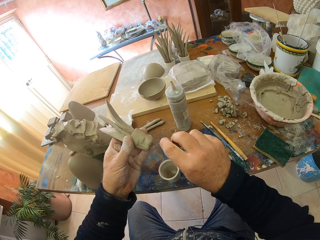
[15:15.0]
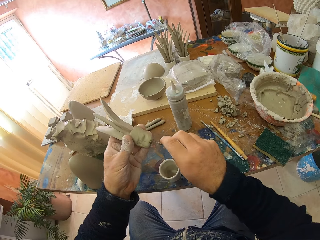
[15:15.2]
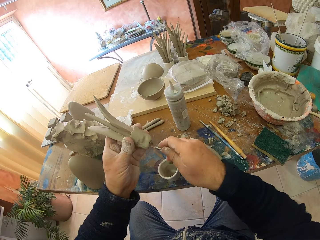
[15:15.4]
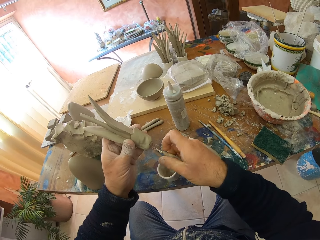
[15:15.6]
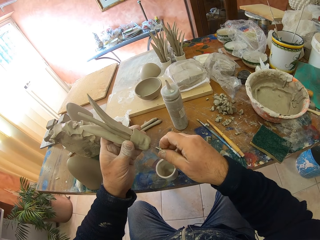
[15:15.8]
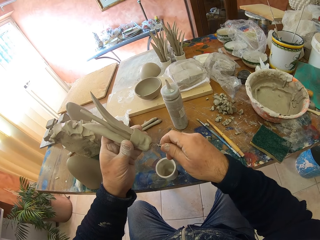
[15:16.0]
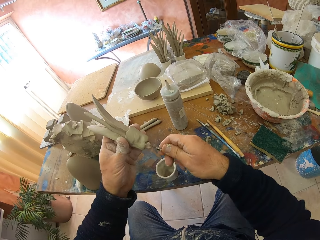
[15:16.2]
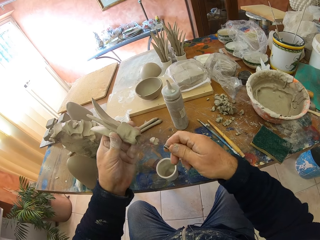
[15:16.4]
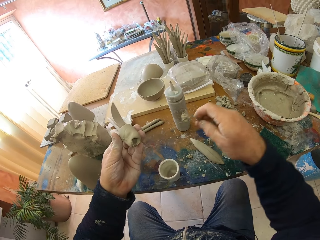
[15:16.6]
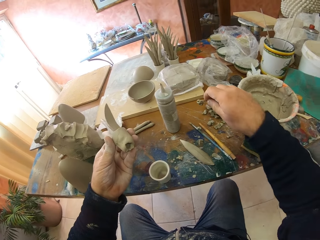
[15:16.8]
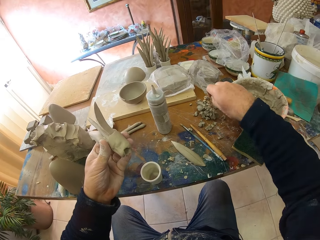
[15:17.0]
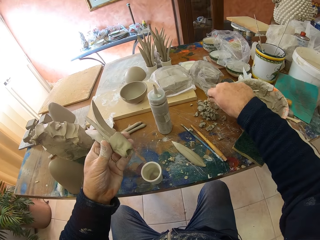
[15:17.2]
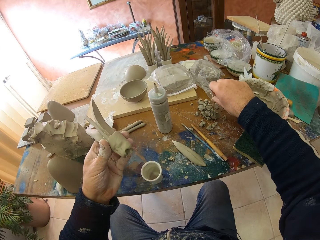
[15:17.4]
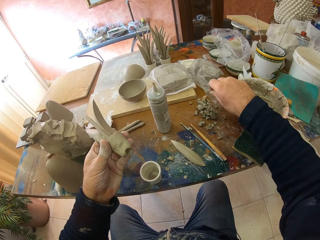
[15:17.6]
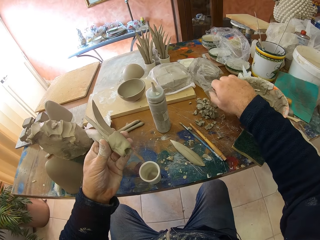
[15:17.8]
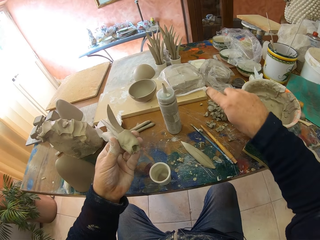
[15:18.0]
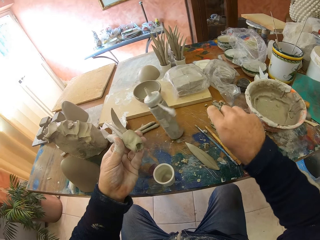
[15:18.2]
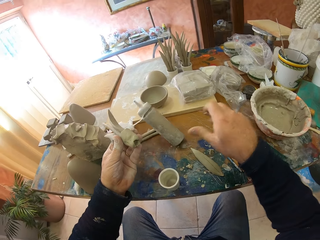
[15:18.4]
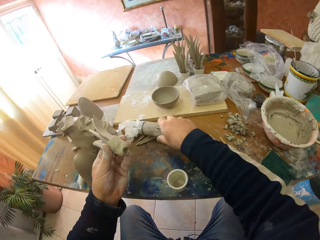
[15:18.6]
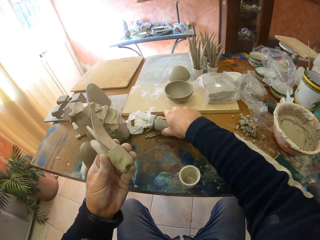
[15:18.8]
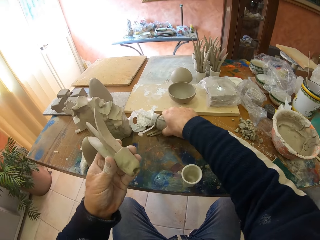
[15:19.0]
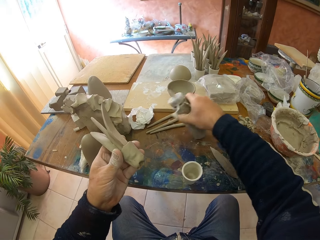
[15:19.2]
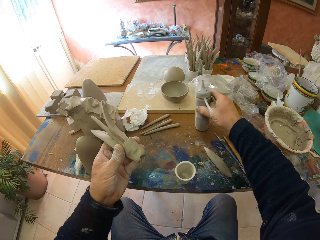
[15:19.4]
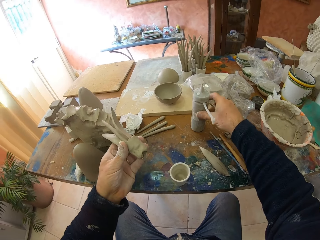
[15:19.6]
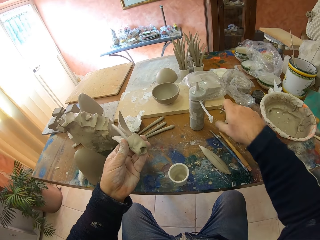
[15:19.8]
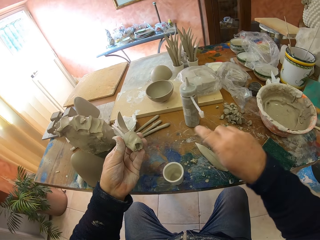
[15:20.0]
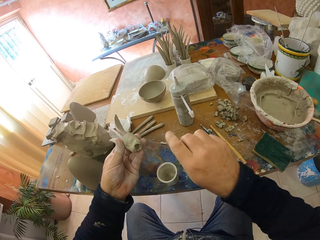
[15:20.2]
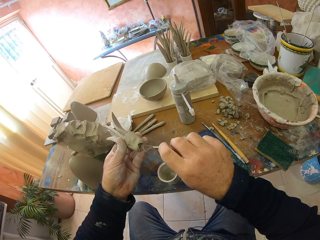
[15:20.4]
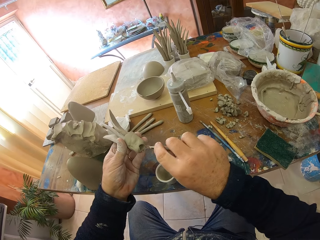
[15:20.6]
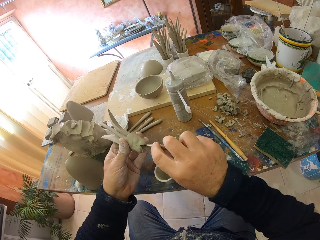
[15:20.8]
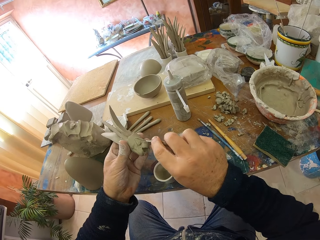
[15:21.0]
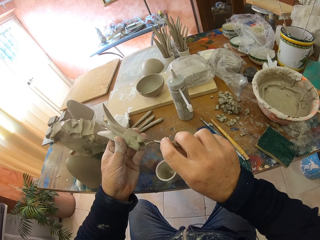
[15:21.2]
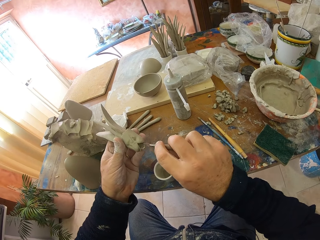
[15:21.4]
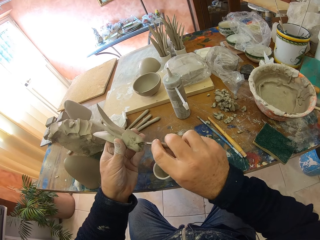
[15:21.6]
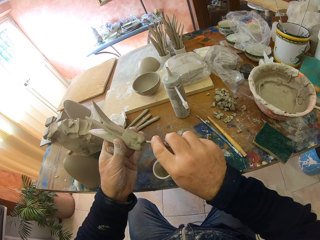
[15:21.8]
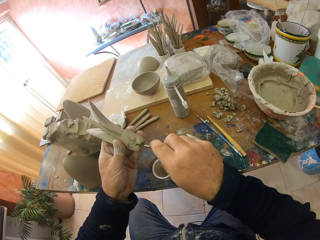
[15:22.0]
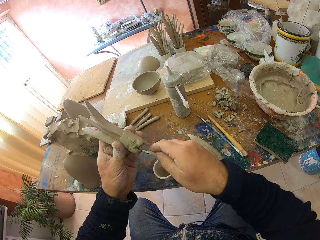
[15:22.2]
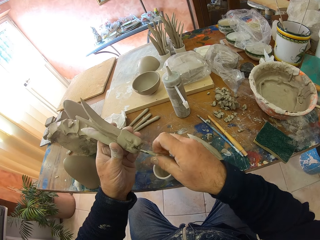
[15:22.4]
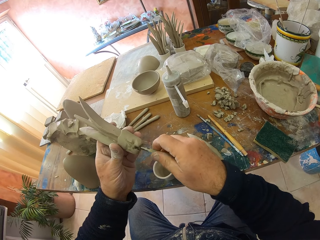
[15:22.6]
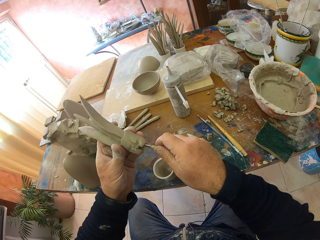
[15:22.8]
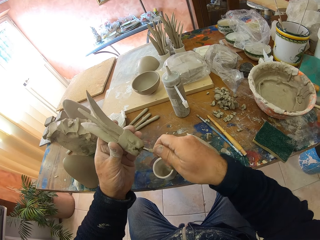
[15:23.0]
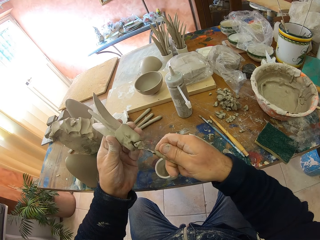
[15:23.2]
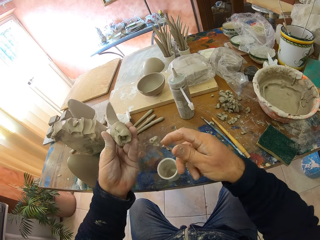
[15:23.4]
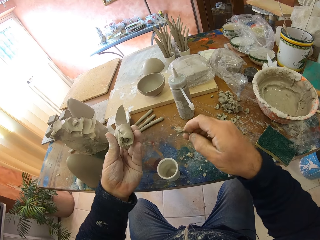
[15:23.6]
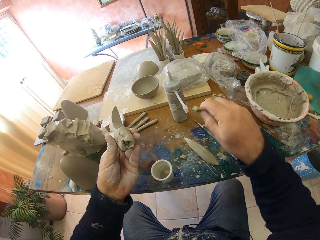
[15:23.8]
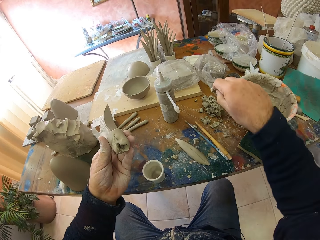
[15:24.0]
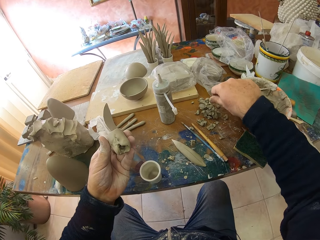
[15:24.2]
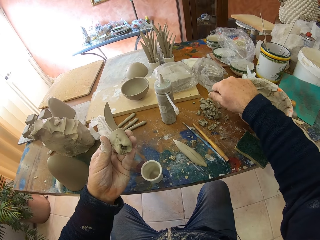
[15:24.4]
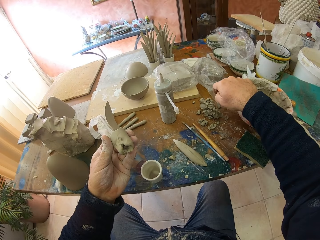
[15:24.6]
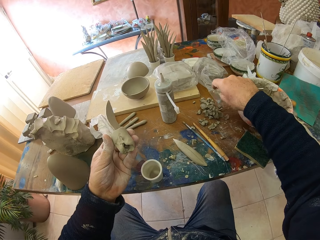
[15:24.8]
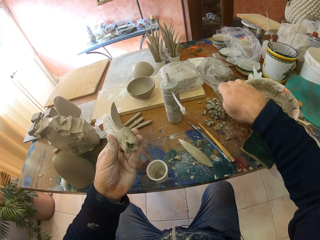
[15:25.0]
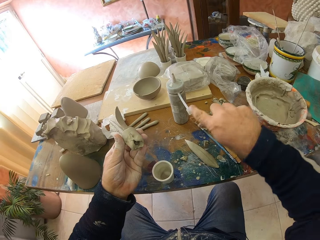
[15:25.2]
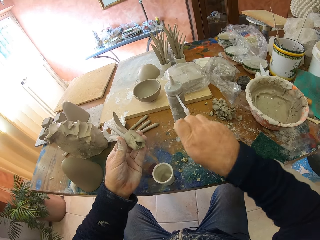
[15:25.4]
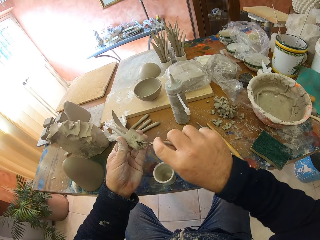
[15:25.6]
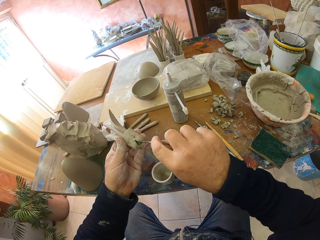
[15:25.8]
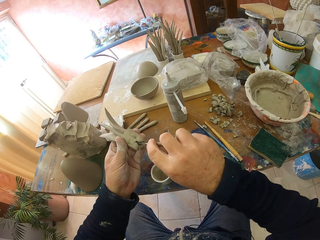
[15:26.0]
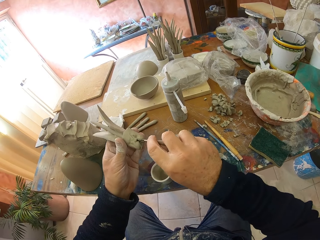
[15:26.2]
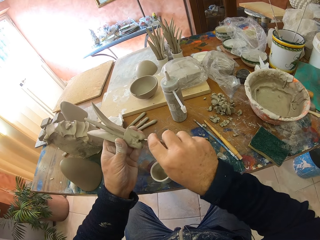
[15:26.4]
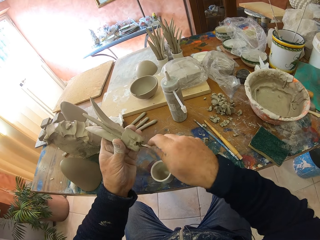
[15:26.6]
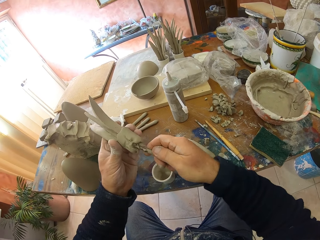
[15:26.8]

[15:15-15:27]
The camera wearer makes a hole on the sculpture. They drop something on the table. They pick up an object. They make a hole on the sculpture again.

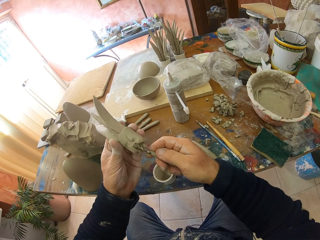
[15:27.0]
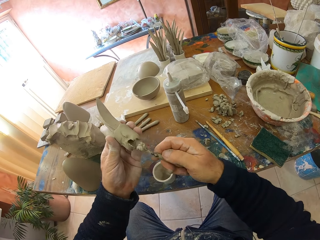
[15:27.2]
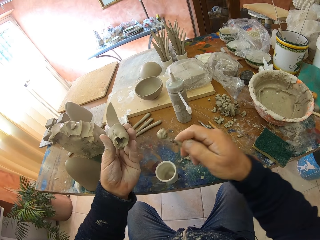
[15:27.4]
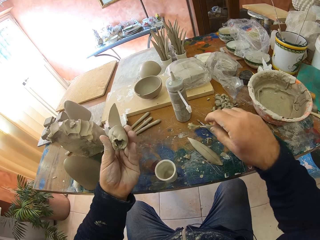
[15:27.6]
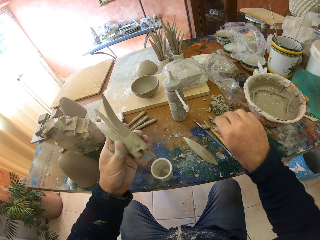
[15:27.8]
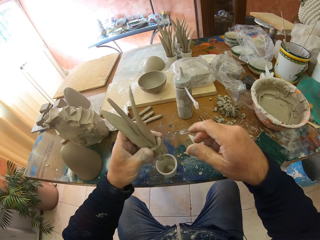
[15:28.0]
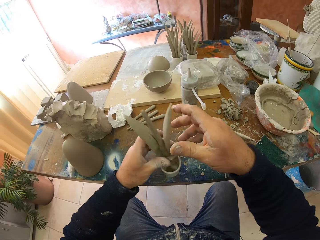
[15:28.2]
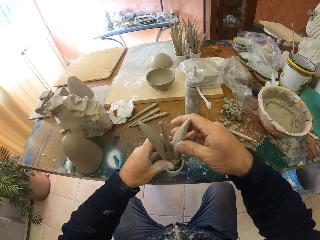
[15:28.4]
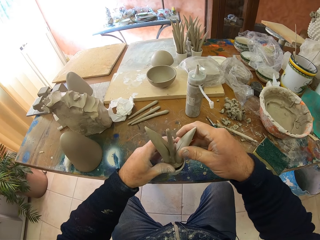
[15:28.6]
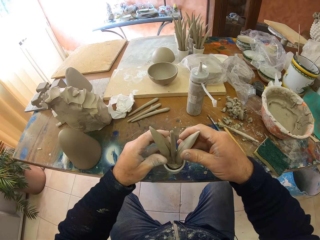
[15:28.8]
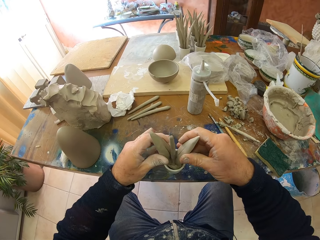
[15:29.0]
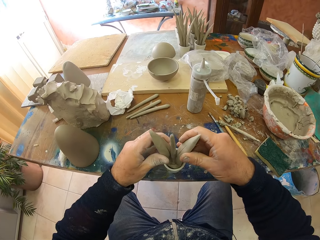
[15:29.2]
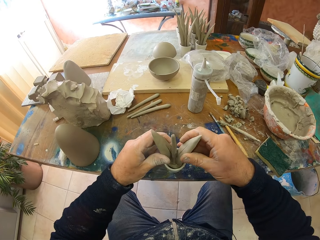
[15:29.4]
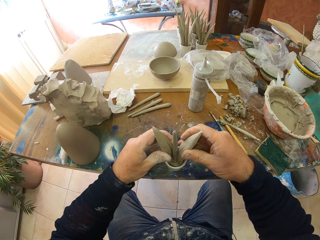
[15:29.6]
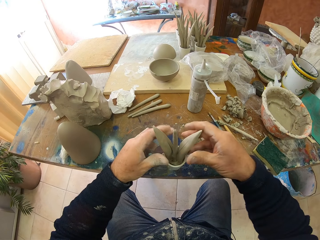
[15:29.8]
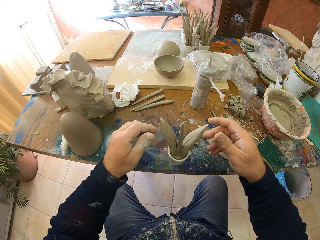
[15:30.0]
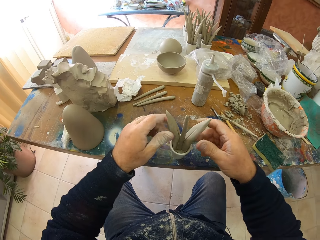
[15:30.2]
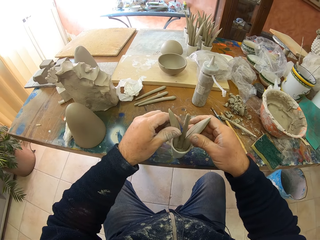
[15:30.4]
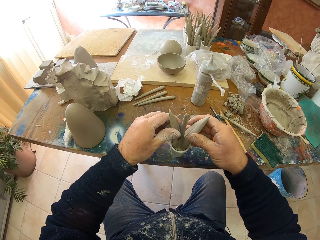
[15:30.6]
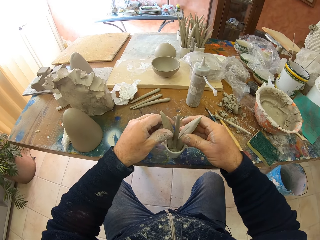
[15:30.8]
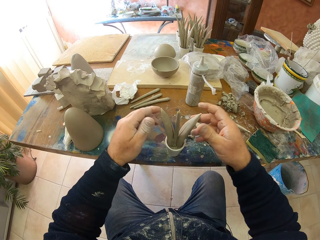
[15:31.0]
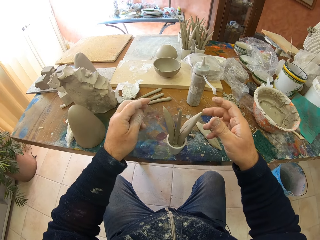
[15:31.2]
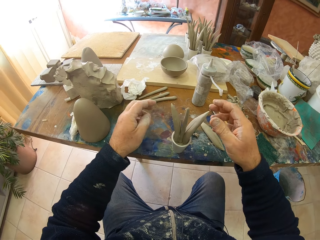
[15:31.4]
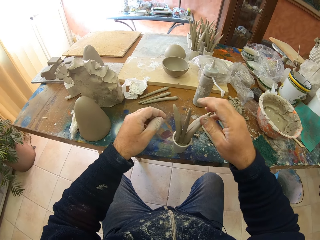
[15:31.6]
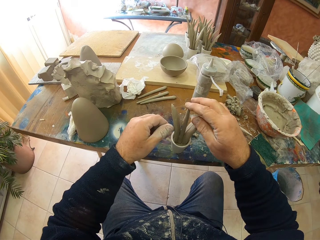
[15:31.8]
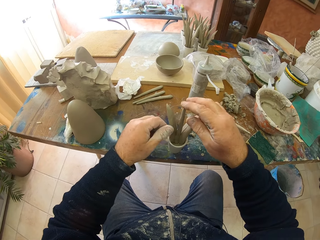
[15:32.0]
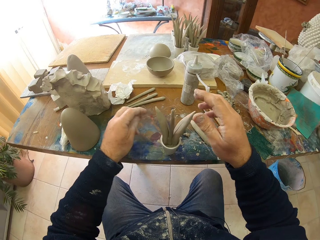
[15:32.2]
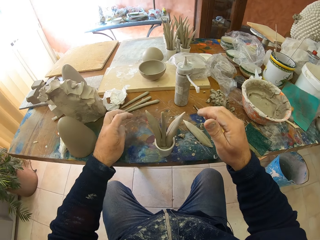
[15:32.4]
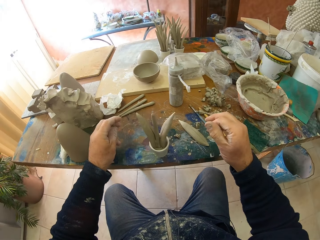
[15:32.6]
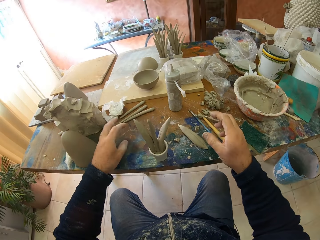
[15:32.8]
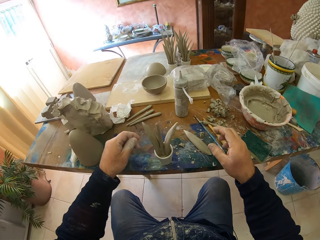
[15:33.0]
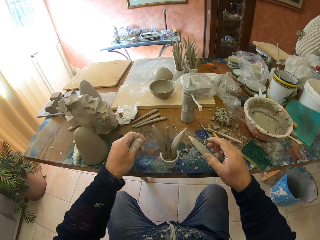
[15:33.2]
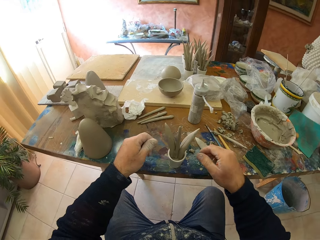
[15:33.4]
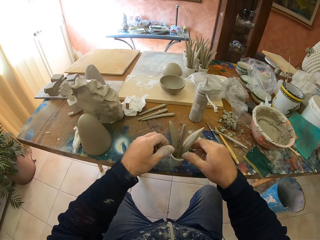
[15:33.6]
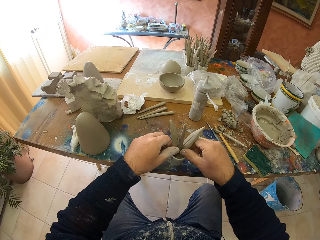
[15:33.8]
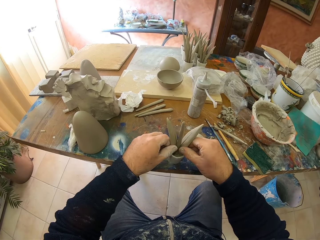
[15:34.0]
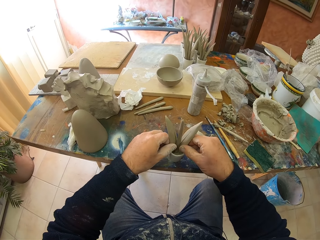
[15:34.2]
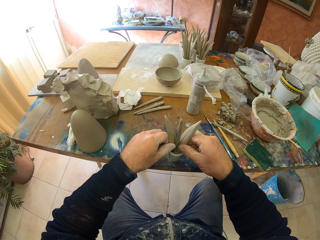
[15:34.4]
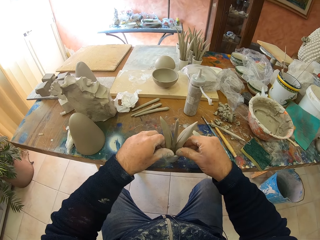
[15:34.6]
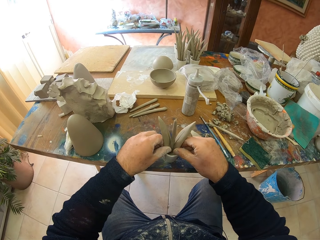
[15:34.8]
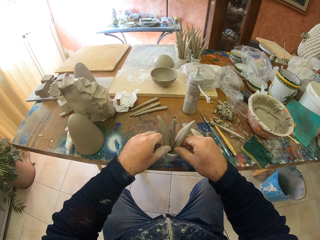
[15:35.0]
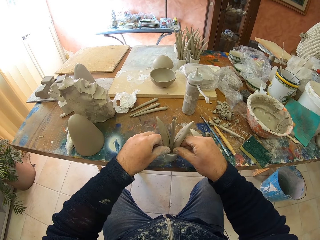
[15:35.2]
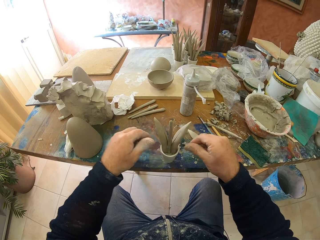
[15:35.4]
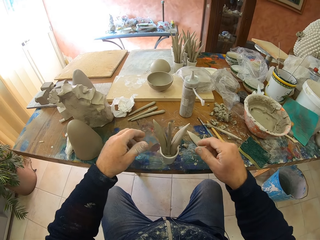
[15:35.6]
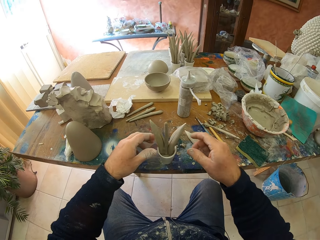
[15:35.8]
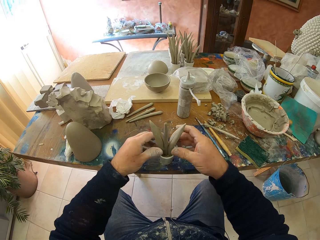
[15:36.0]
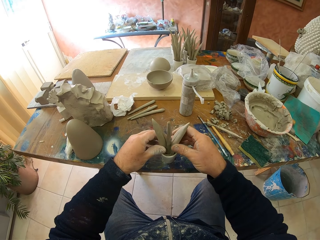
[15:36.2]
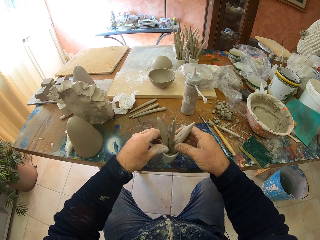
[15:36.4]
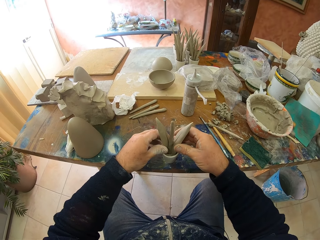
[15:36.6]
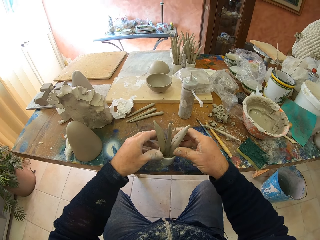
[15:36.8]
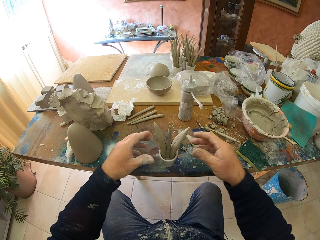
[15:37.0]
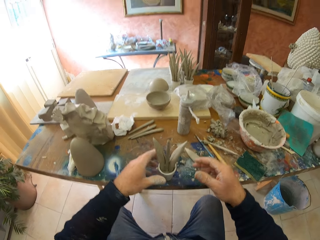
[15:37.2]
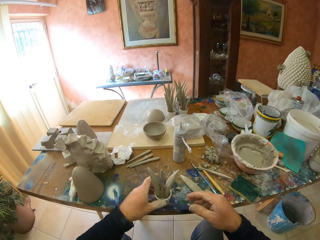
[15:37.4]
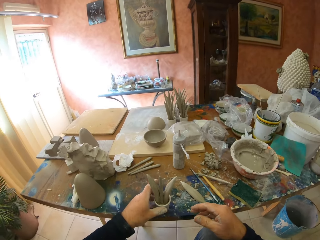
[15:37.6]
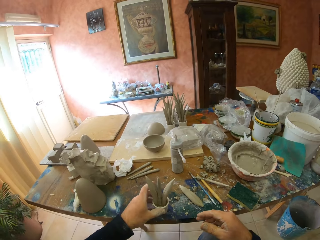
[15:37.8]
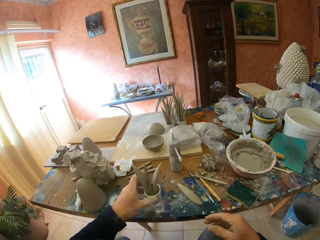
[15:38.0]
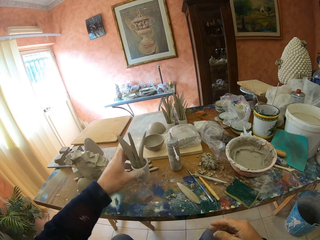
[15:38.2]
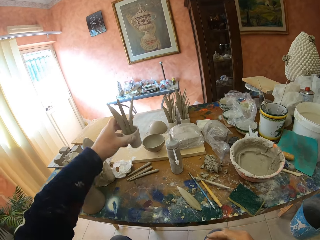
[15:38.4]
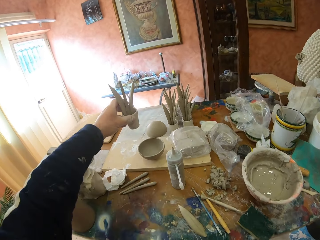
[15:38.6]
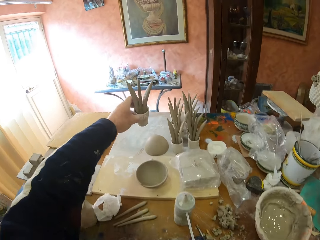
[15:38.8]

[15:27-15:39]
The camera wearer puts the sculpture in the container. They adjust the sculpture.
